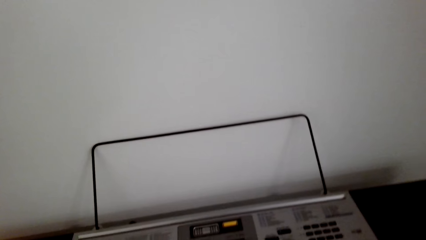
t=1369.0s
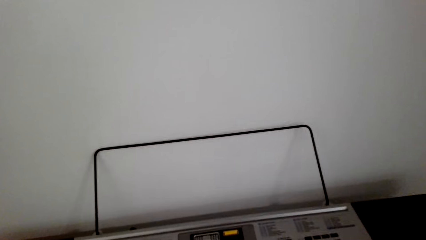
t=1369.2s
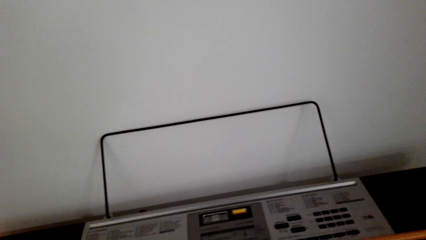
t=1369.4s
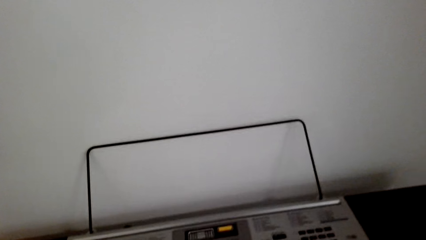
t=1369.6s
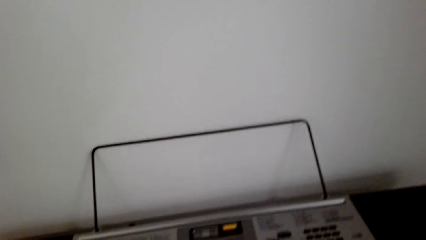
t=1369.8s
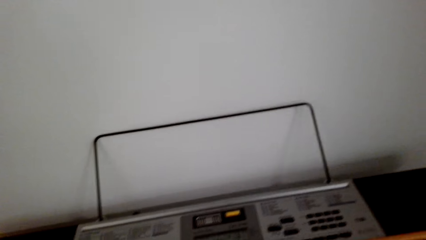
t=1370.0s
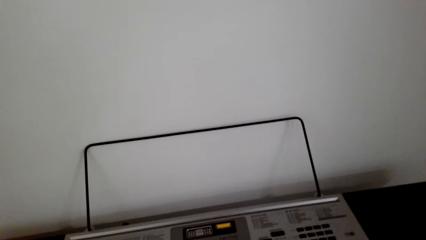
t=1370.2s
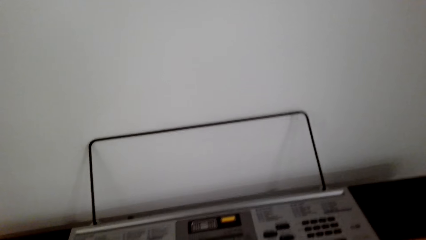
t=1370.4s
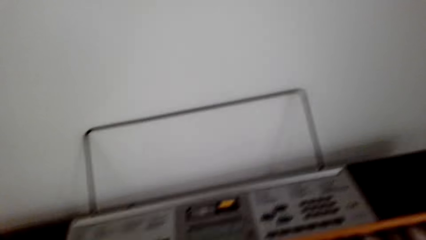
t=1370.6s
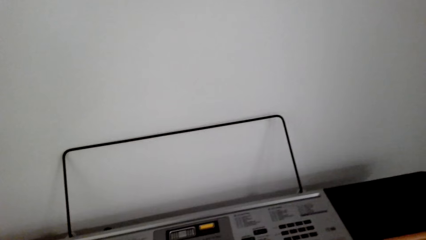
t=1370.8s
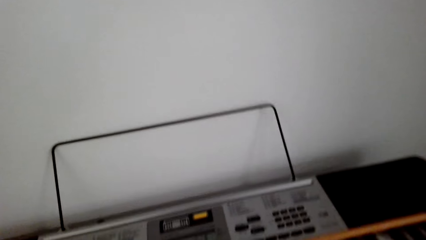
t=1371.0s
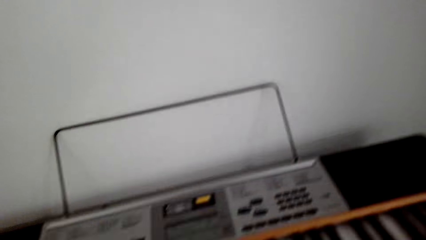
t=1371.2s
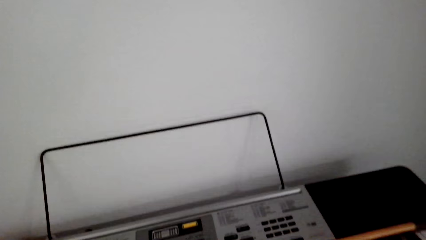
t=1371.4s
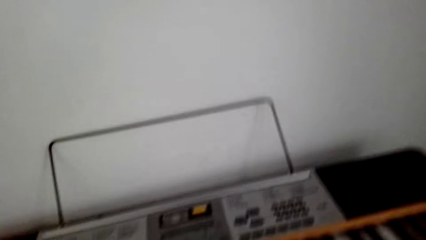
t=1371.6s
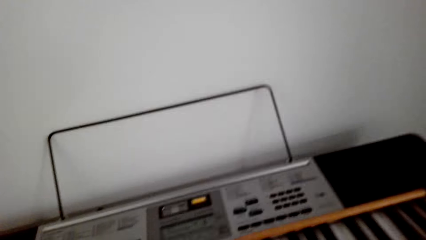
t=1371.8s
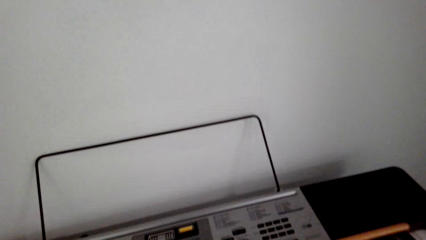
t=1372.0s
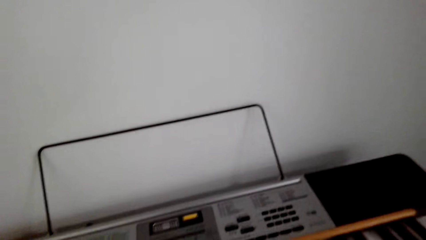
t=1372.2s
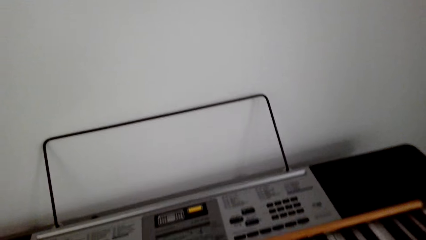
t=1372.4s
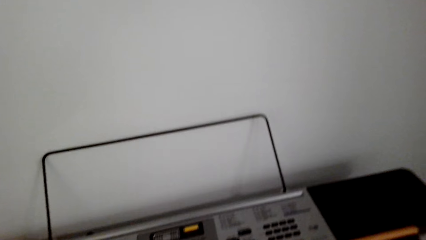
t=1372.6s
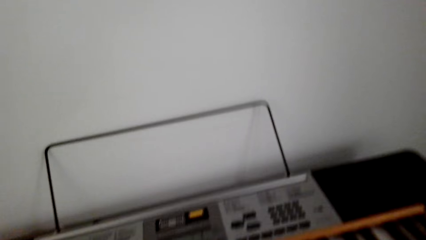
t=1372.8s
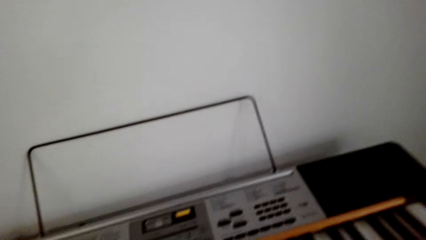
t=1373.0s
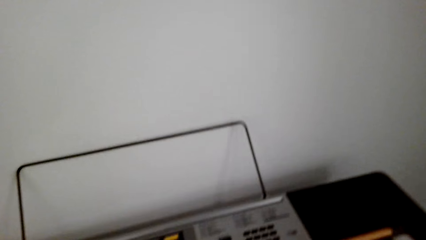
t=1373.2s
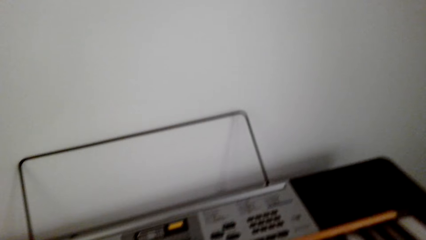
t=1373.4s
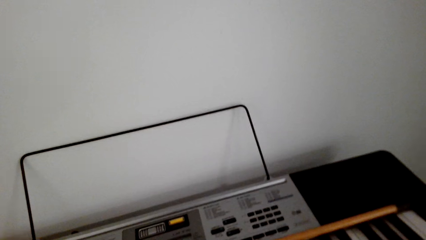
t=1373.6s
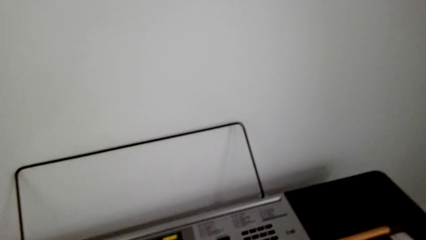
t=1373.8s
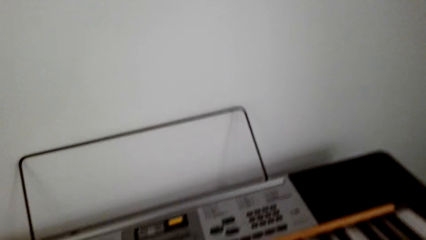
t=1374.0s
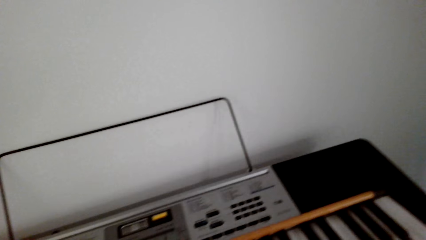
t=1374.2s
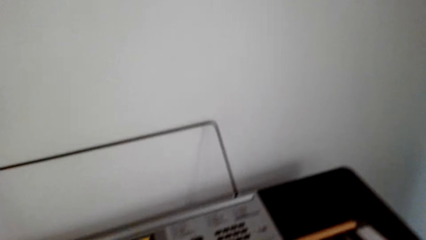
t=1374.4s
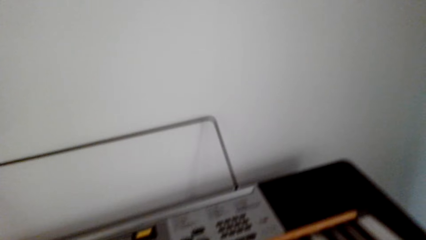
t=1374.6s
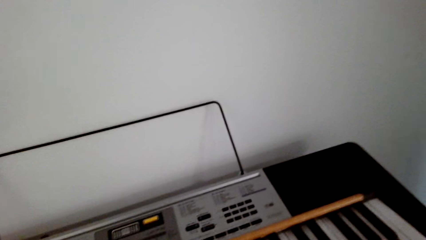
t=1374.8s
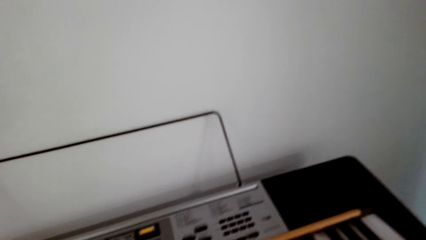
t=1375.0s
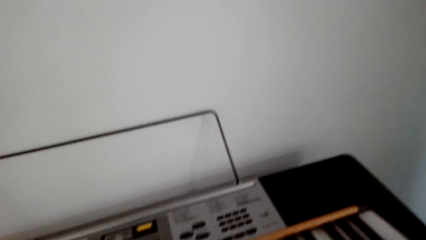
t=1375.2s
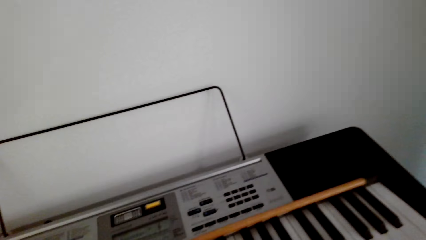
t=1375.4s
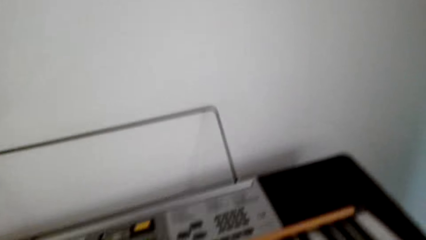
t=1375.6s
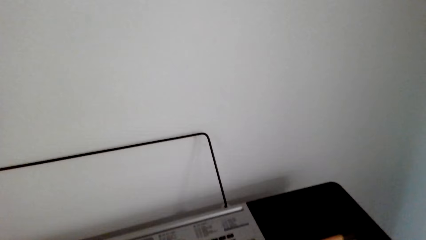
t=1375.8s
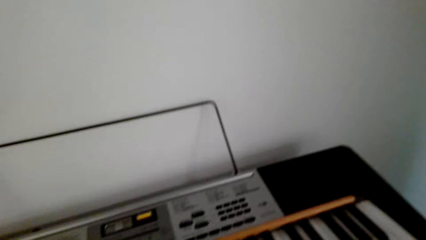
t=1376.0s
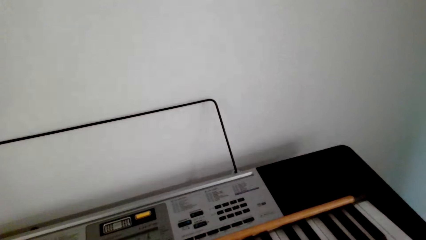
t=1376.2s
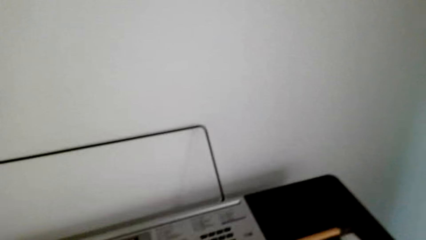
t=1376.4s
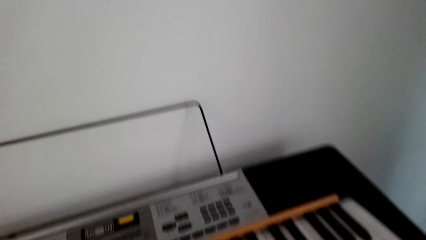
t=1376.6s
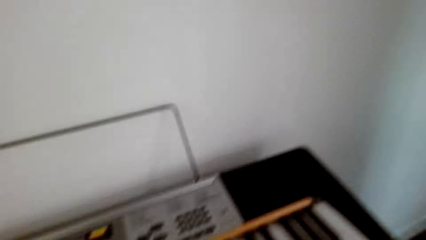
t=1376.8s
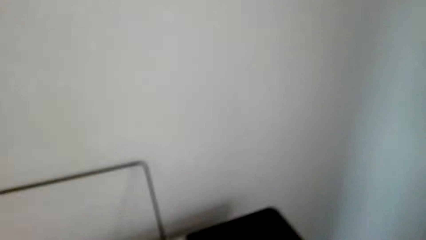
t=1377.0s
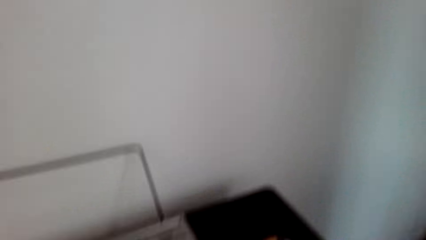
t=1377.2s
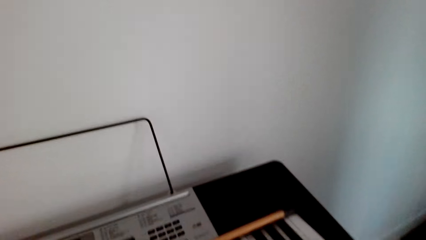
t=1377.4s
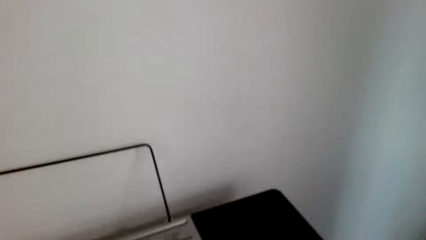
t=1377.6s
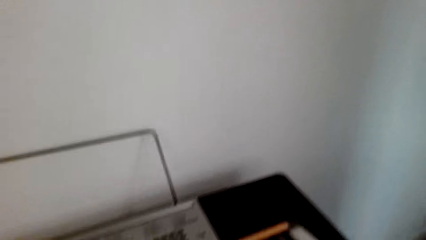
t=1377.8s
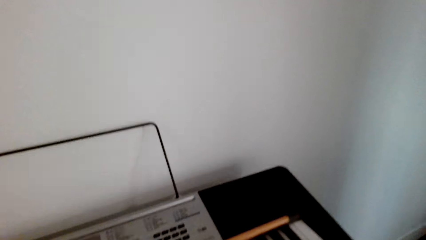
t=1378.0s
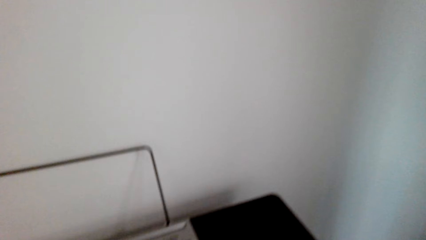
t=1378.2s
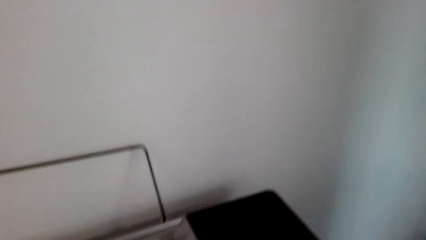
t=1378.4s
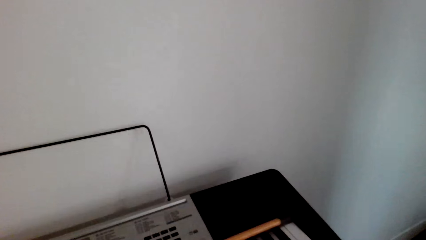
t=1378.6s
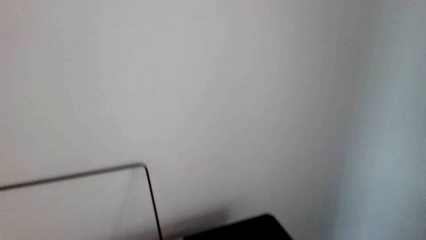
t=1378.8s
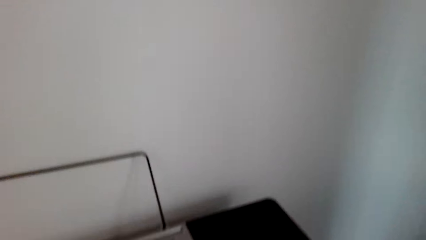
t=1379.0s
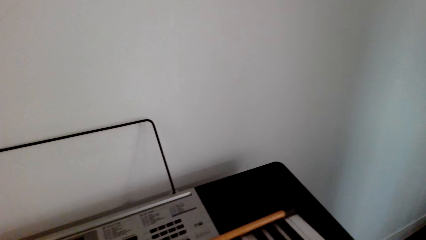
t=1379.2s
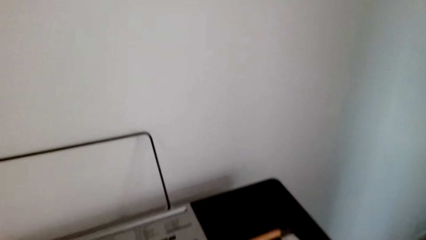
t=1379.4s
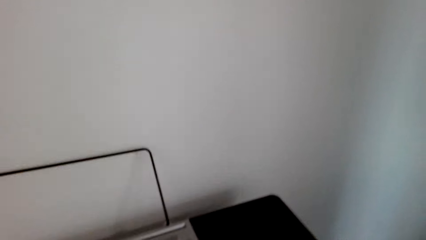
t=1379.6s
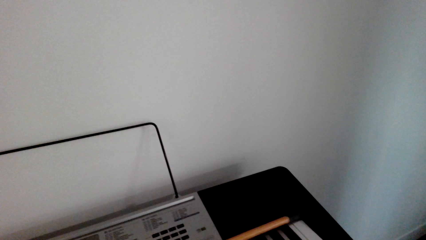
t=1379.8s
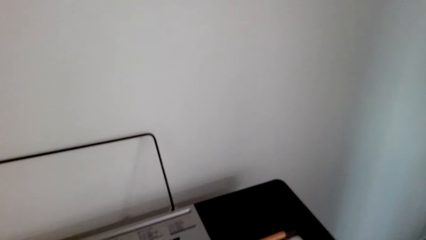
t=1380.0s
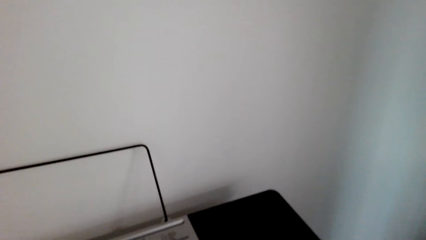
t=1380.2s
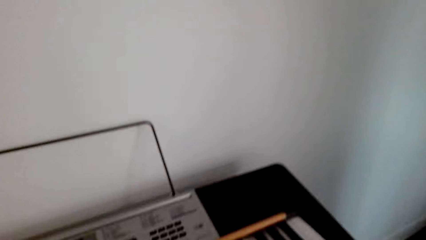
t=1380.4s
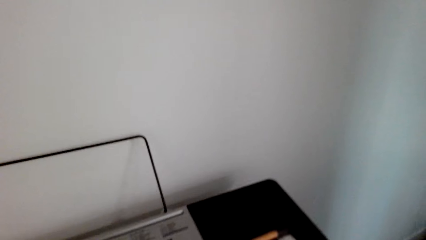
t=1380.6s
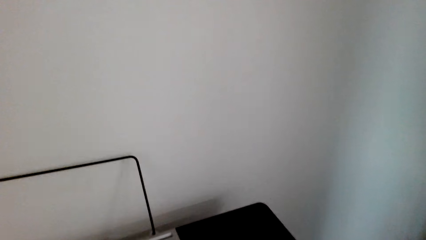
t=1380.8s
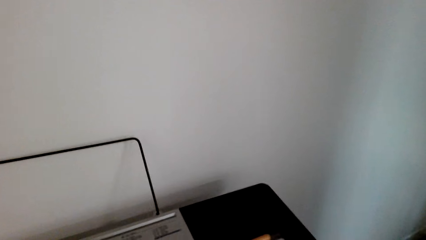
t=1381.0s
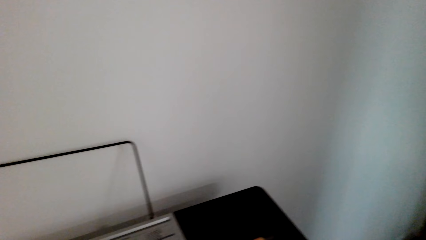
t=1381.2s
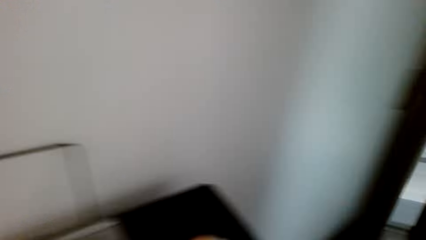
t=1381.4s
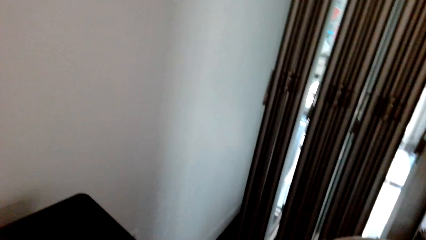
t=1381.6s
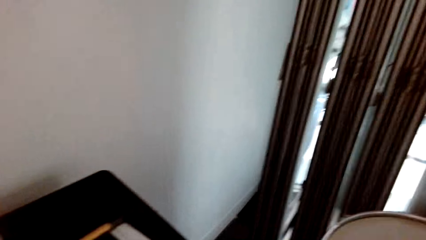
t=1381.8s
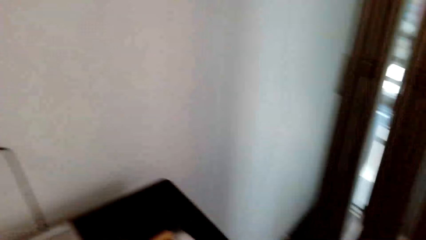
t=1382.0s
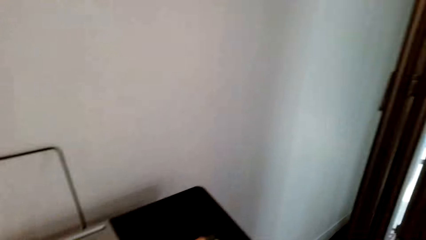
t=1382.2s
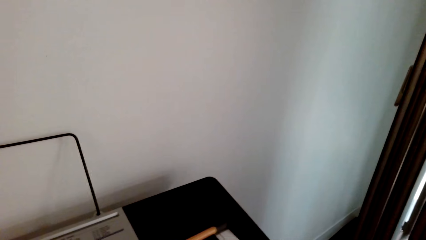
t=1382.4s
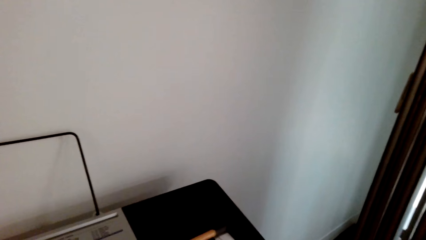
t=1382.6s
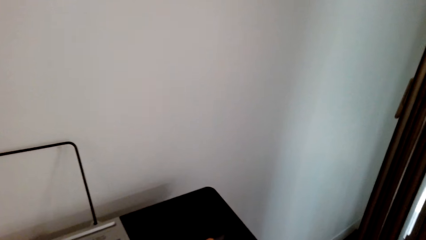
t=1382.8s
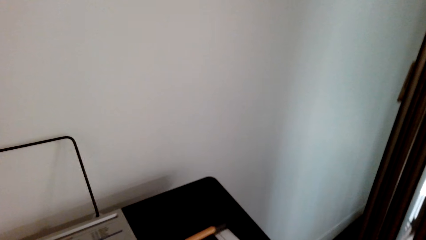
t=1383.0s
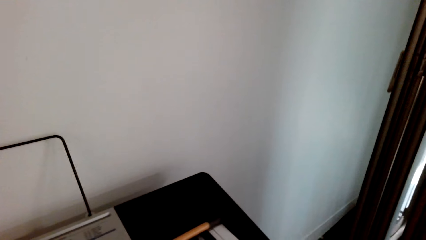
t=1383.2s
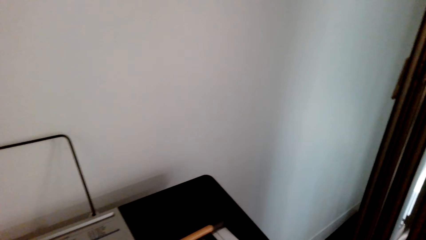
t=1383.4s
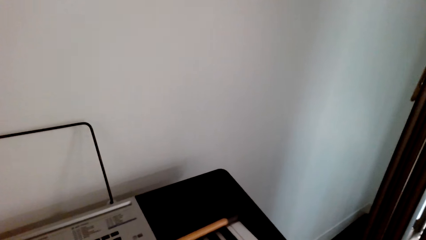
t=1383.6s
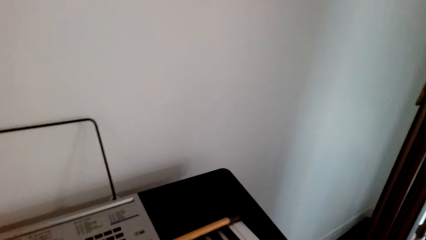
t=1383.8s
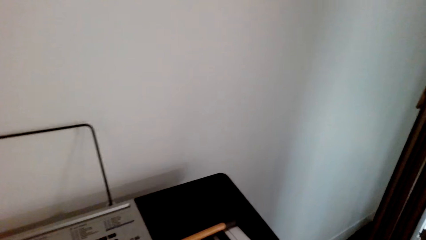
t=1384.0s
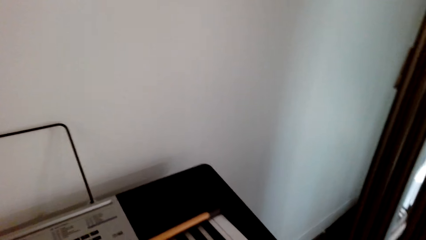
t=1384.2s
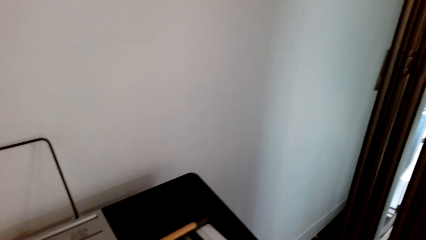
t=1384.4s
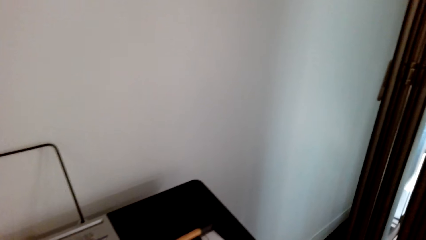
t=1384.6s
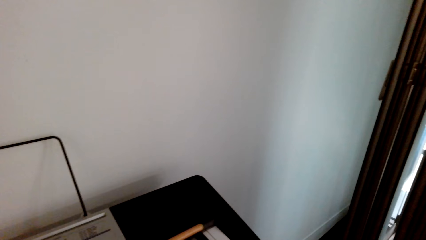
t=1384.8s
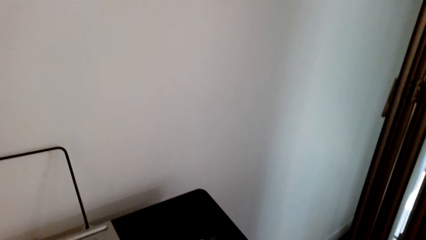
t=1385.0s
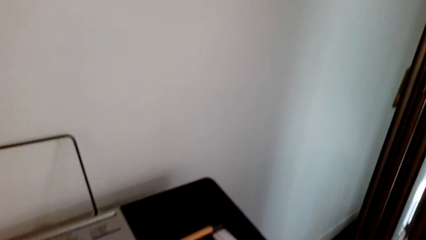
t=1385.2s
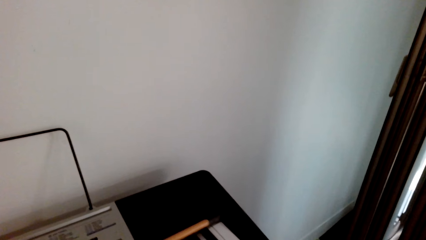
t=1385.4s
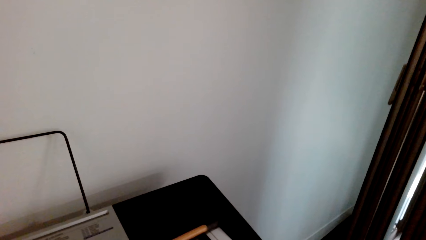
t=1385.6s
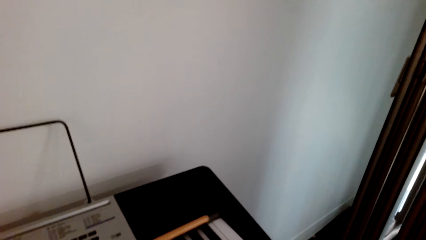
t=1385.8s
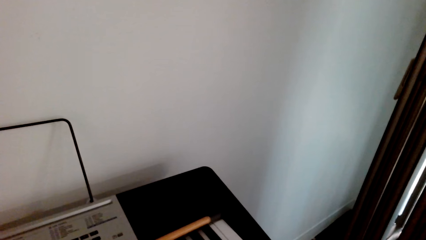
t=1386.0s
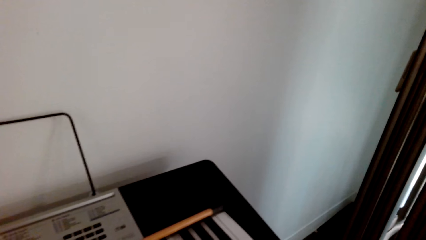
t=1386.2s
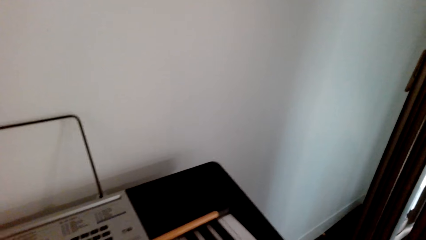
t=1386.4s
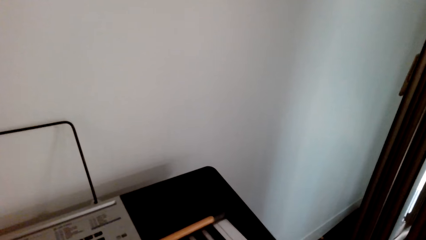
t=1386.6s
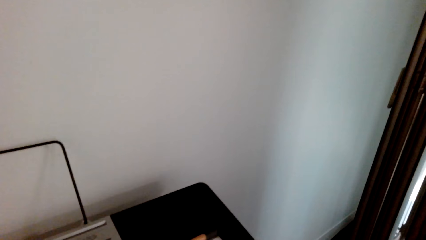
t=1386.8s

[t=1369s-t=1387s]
The camera wearer plays a piano. They look around.
